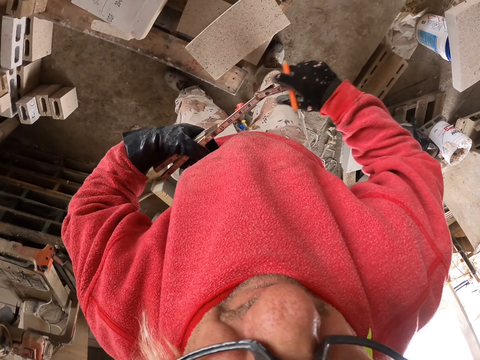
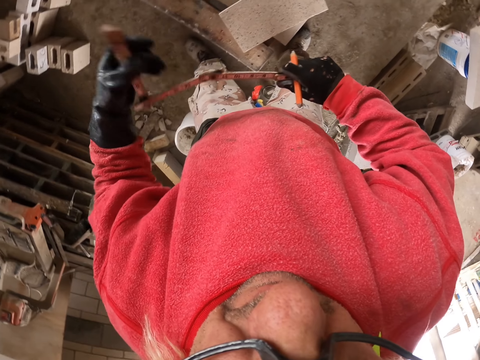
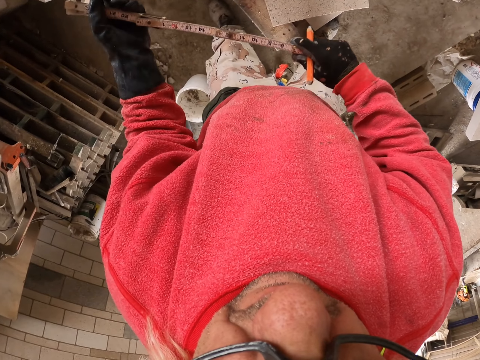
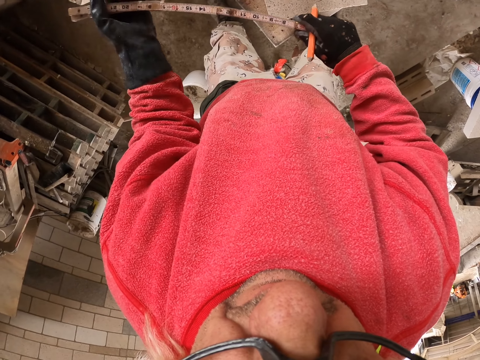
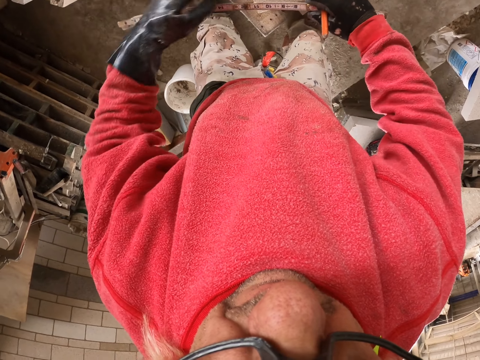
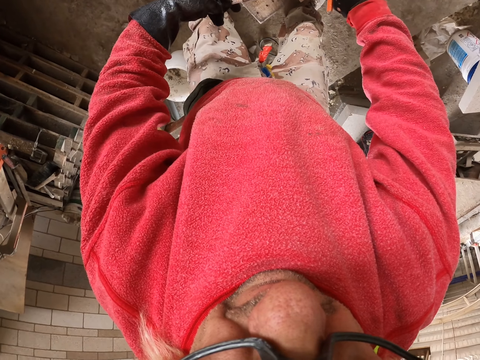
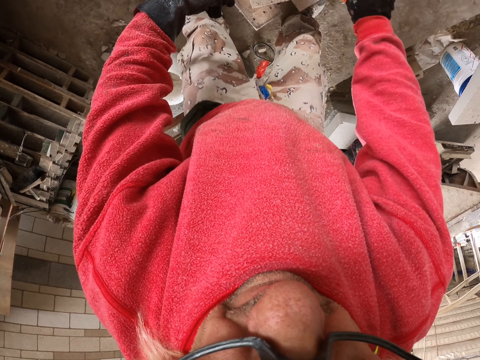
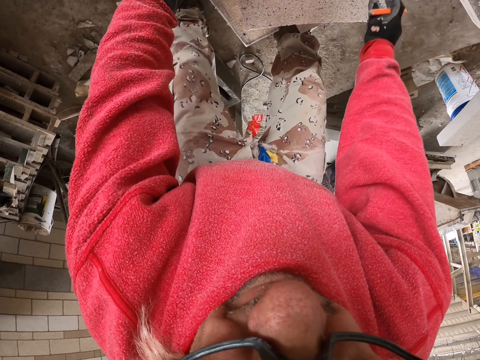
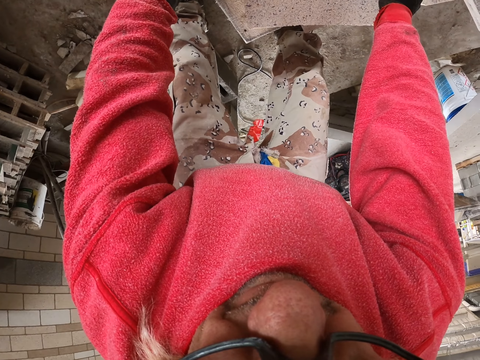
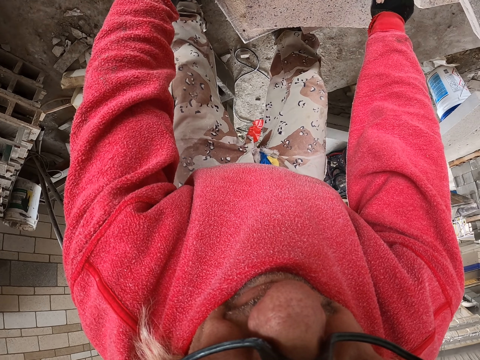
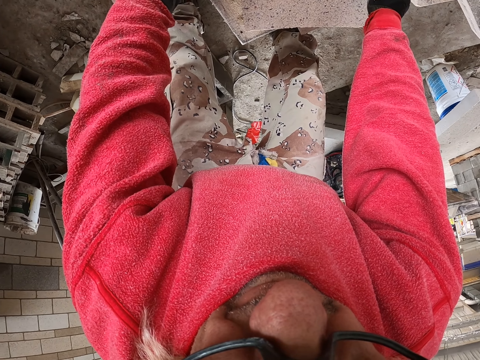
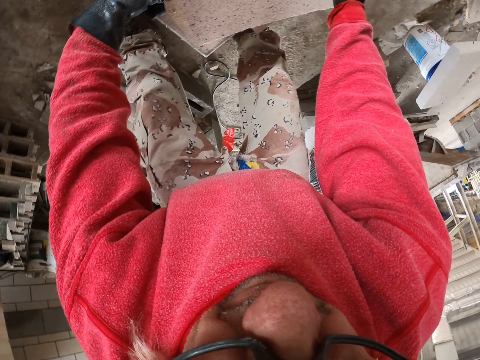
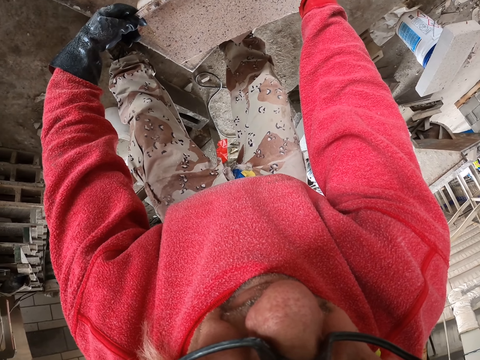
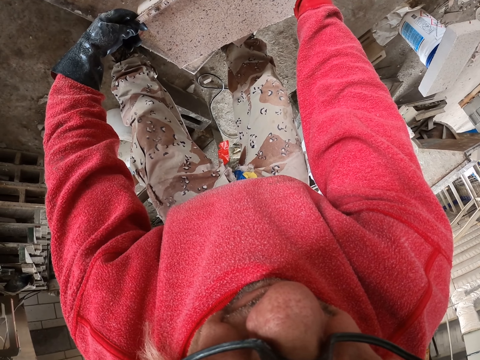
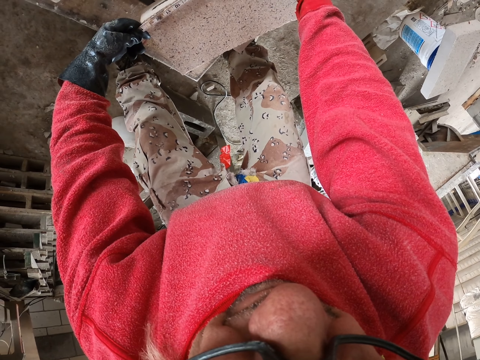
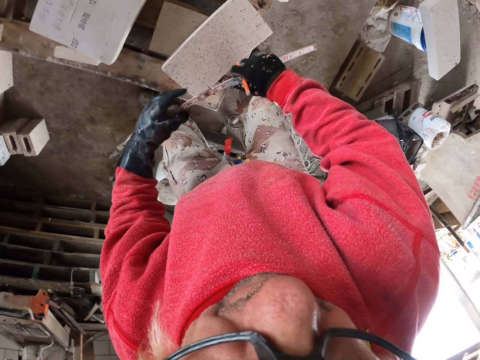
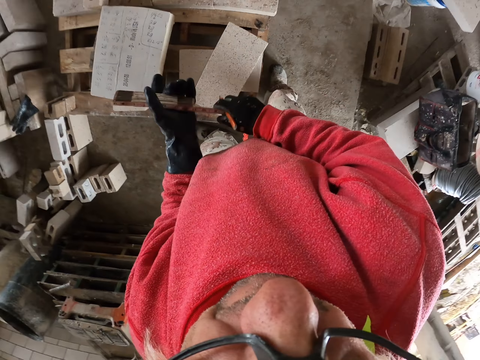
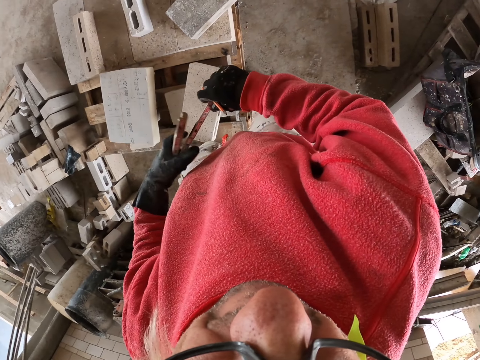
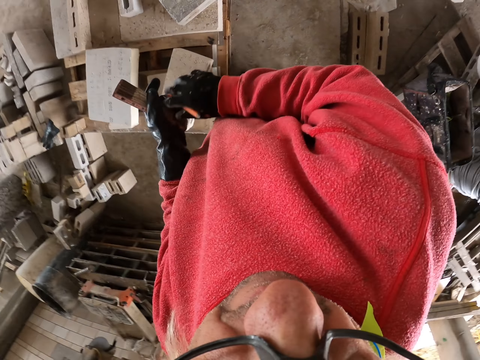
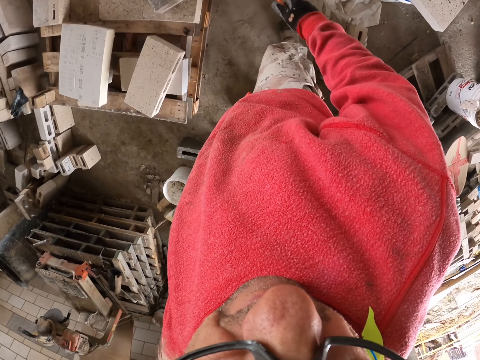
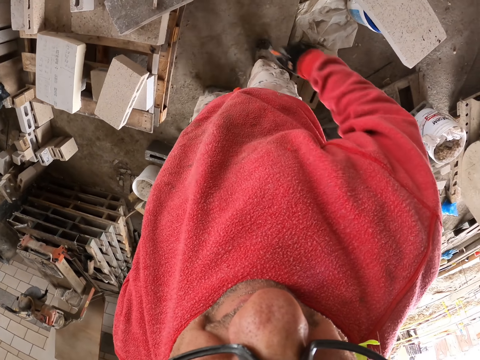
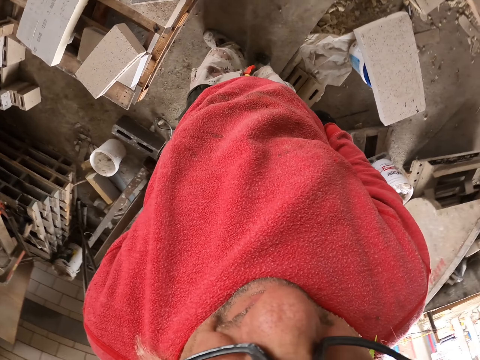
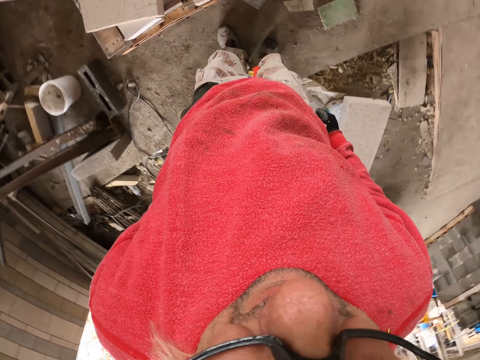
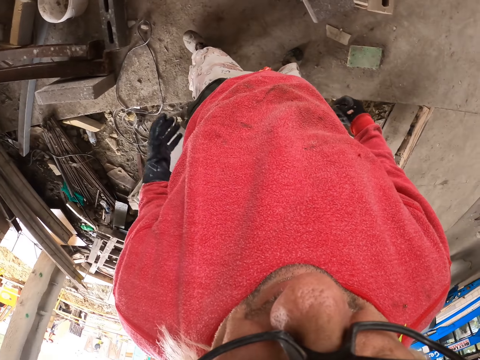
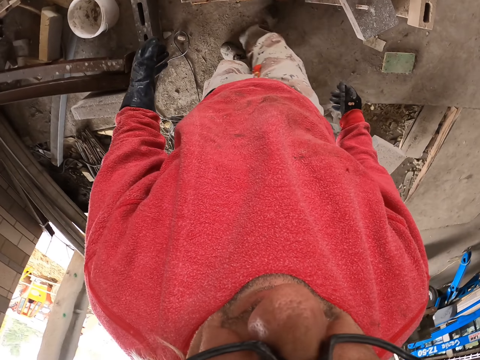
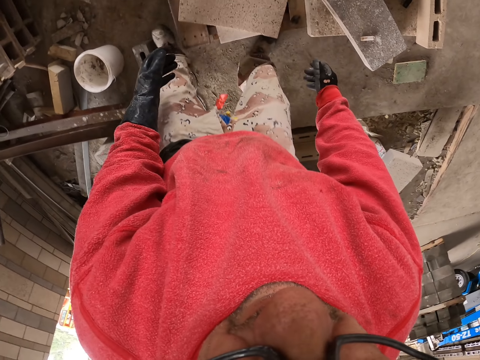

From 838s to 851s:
The camera wearer unfolds the ruler or tape measure. They measure the concrete brick. They fold the ruler. They put the tape measure in the pocket. They walk in the workshop.

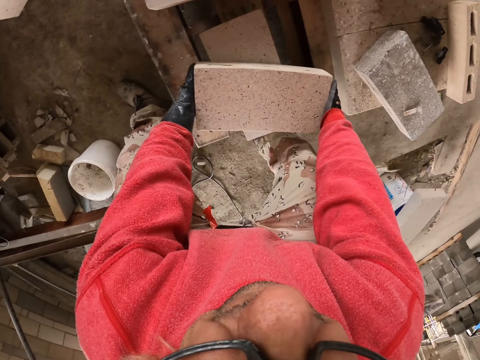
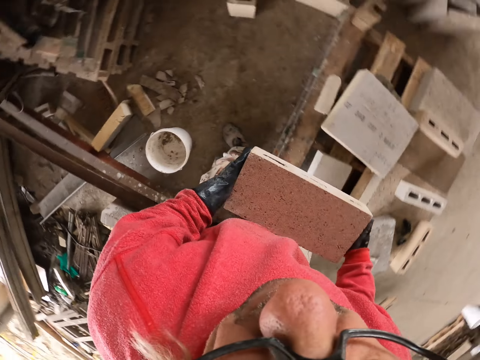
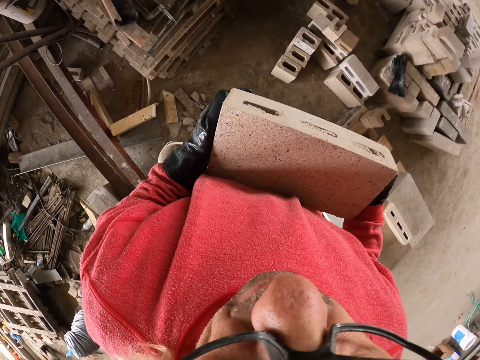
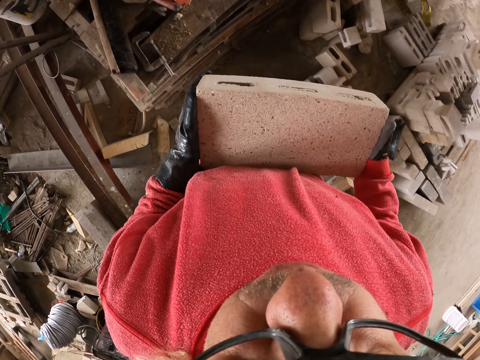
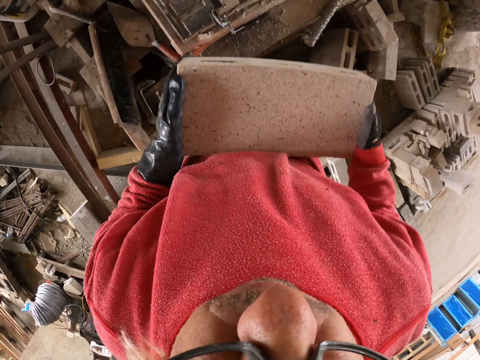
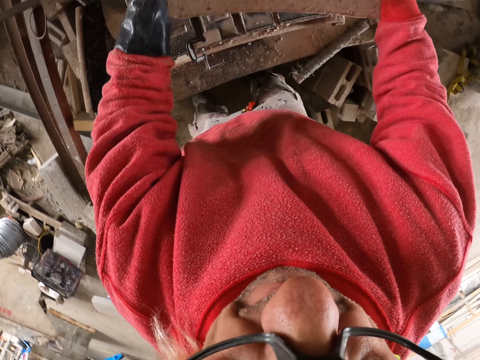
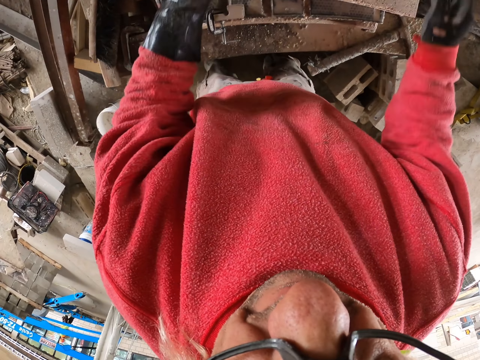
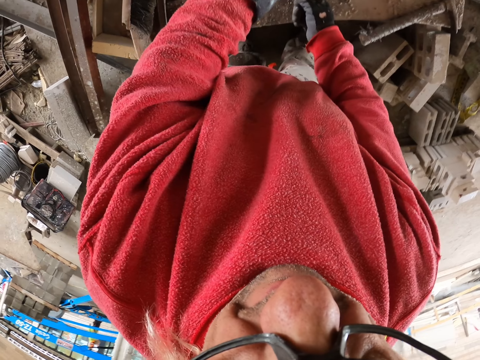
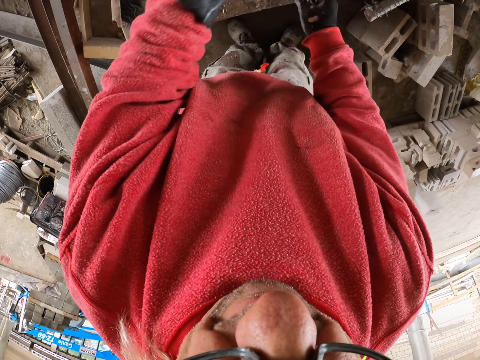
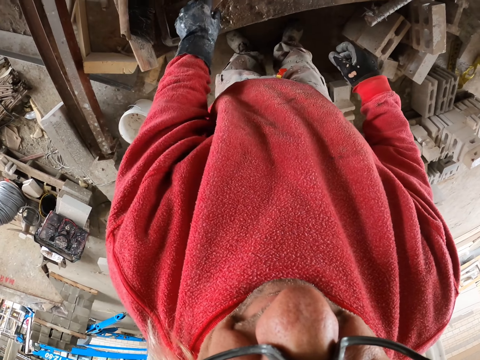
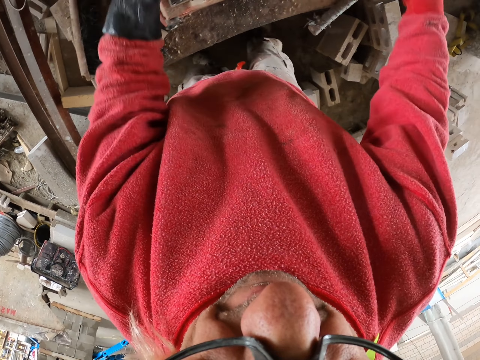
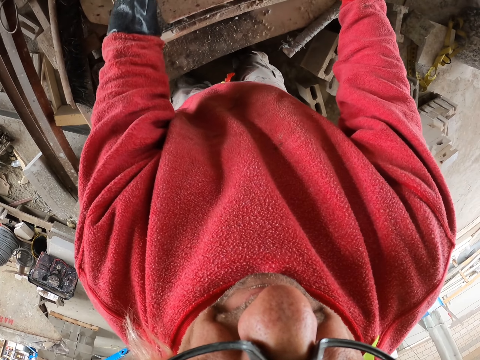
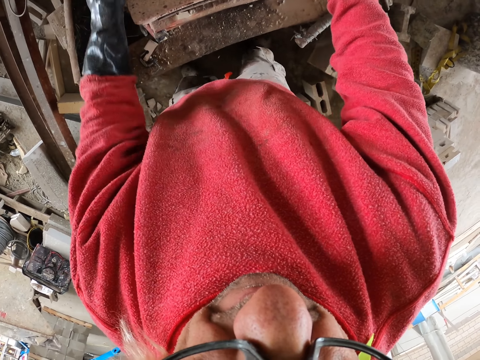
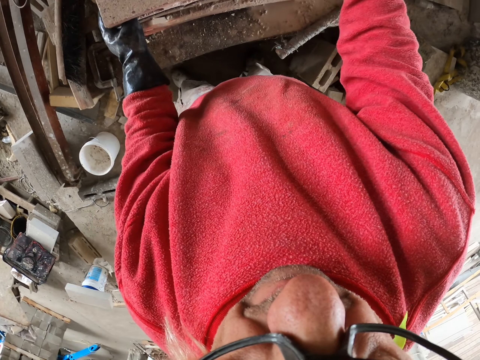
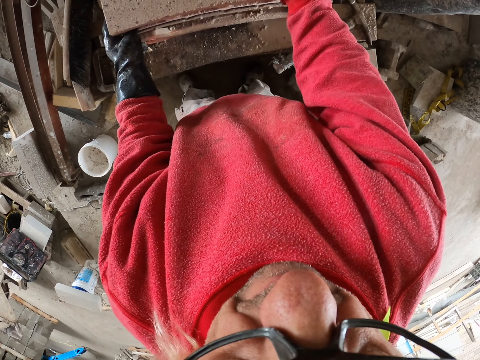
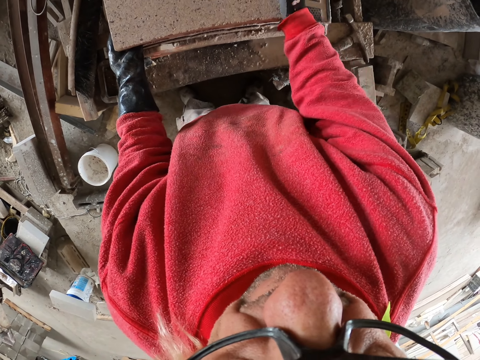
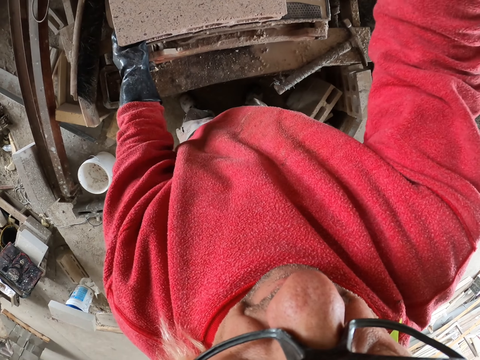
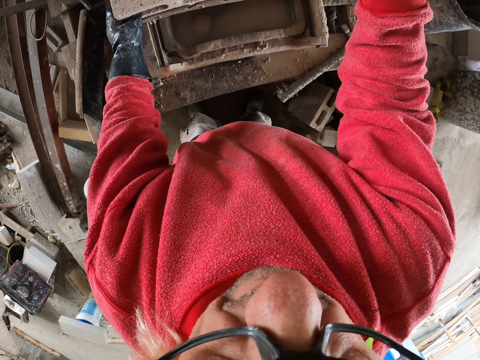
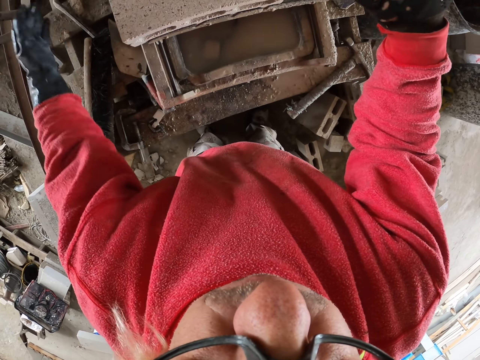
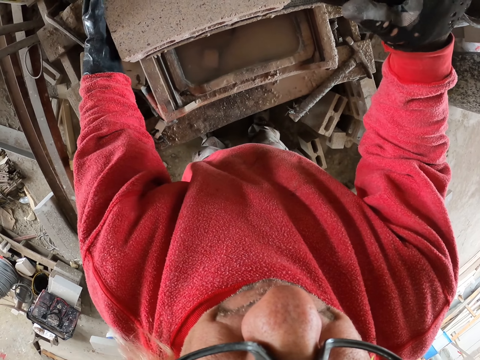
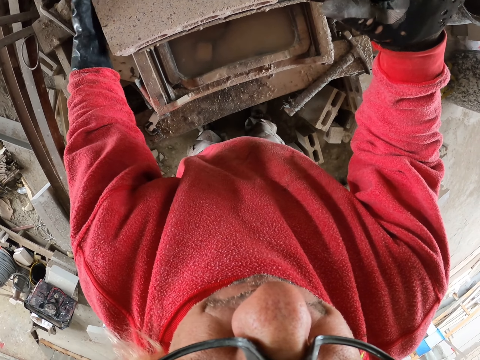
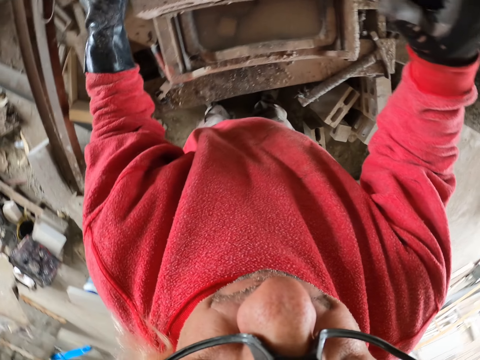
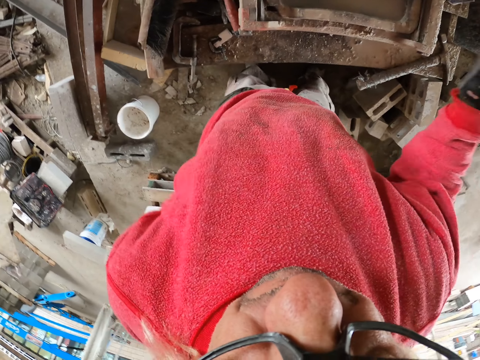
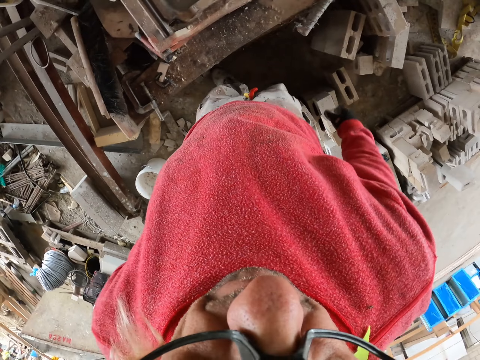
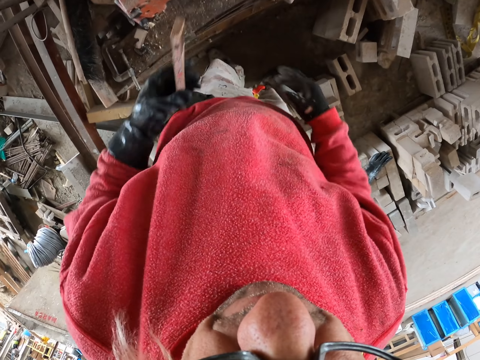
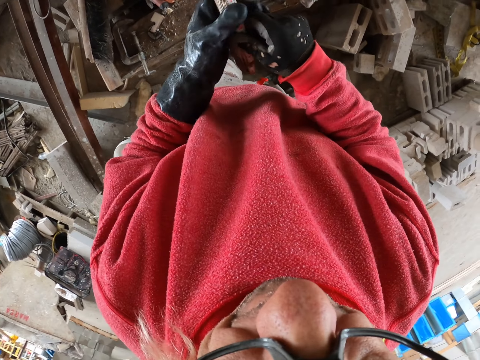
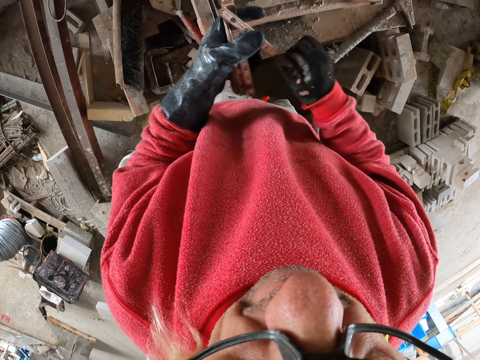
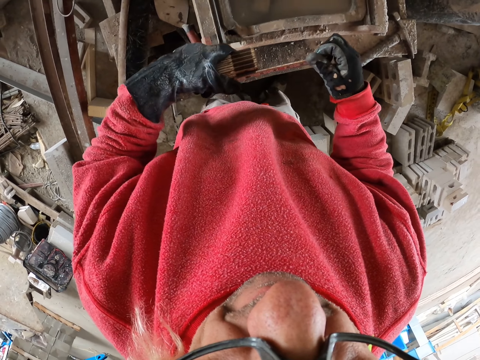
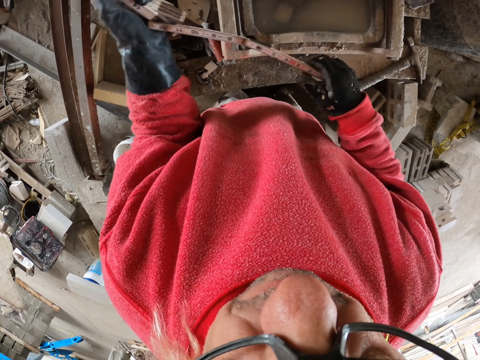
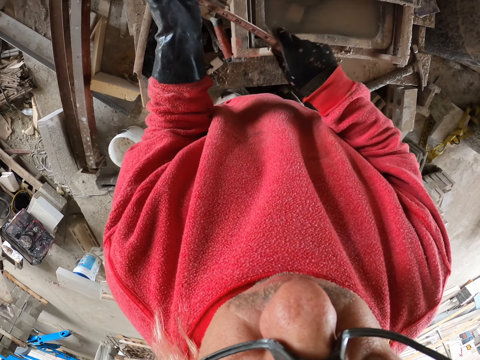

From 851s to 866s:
The camera wearer carries something with both hands. They pick up a concrete brick. They place the concrete brick on the brick cutter. They adjust something. They cut the concrete brick. They hit something with the left hand. They hold the foldable ruler. They unfold the tape measure.
